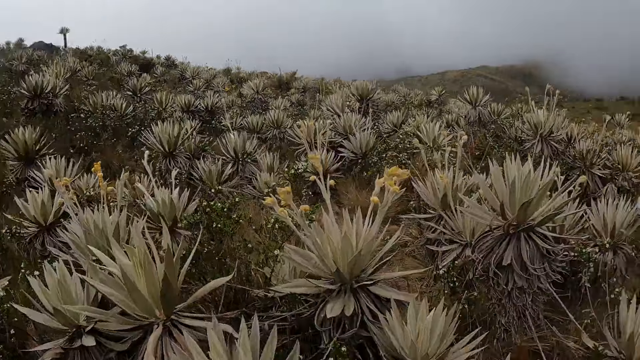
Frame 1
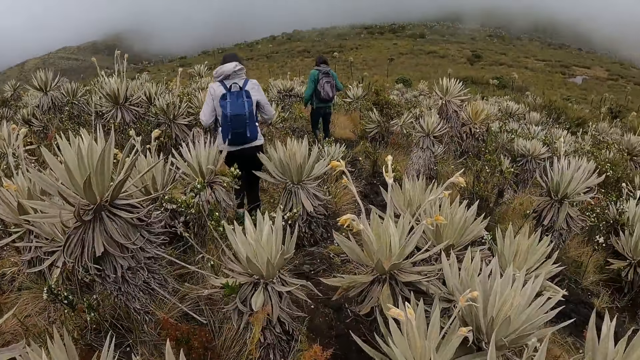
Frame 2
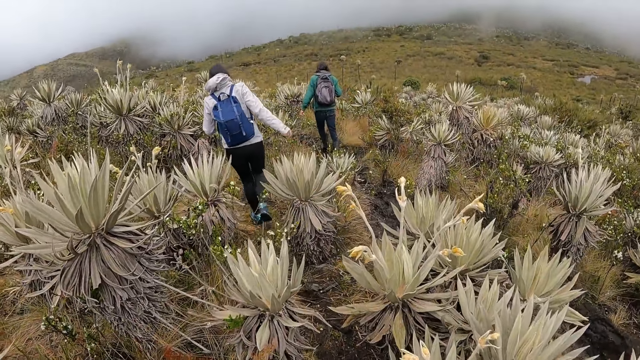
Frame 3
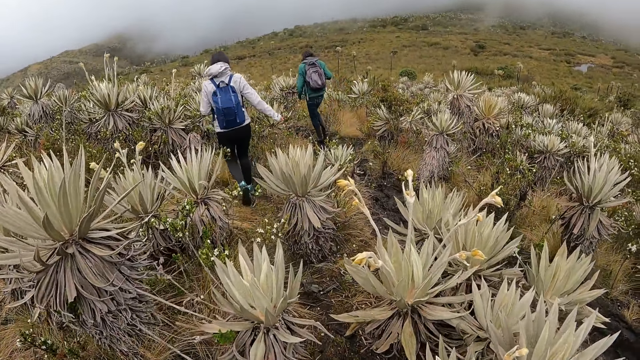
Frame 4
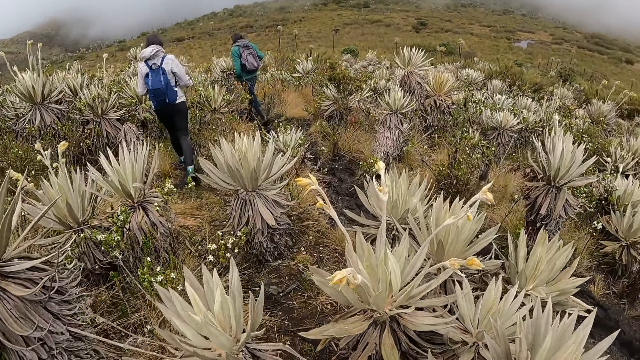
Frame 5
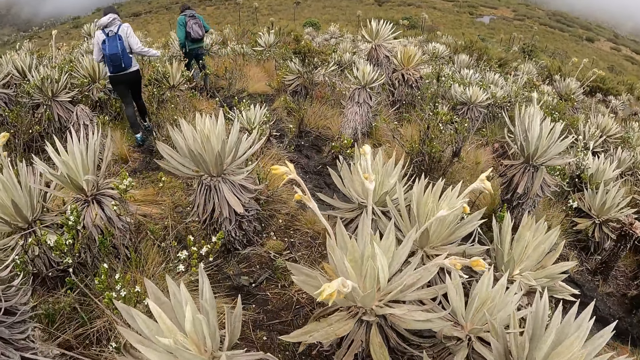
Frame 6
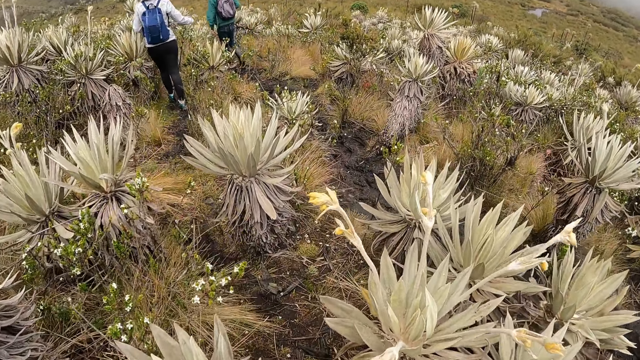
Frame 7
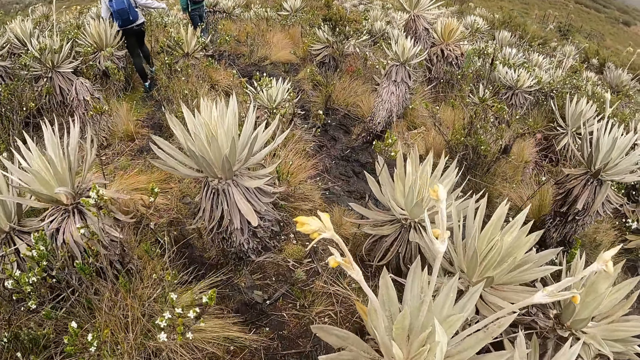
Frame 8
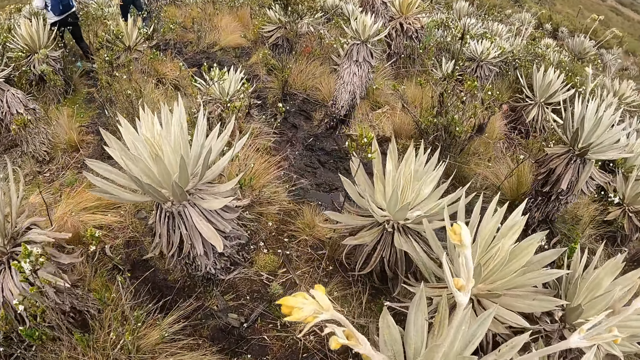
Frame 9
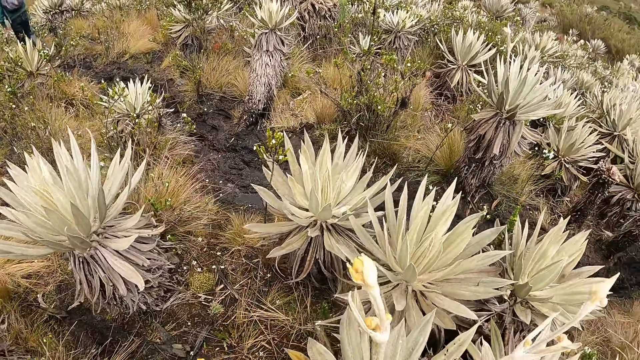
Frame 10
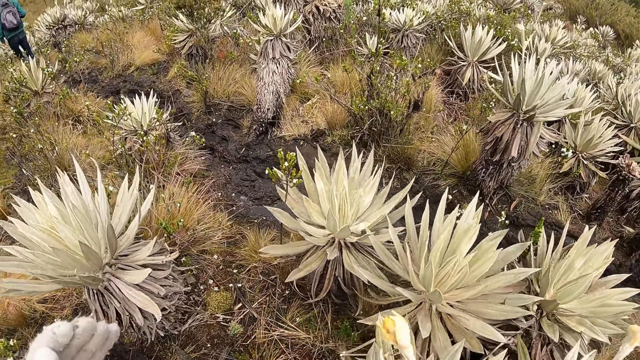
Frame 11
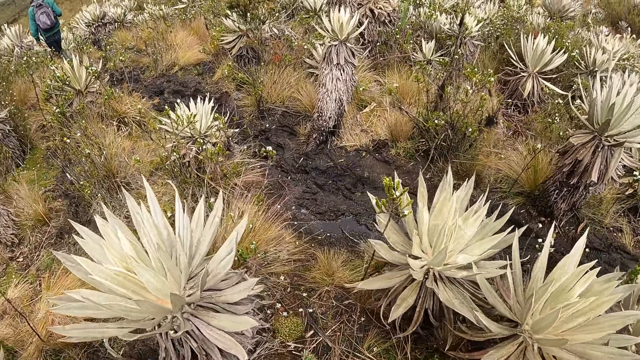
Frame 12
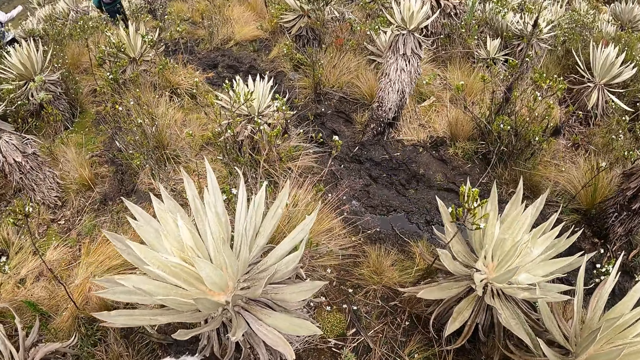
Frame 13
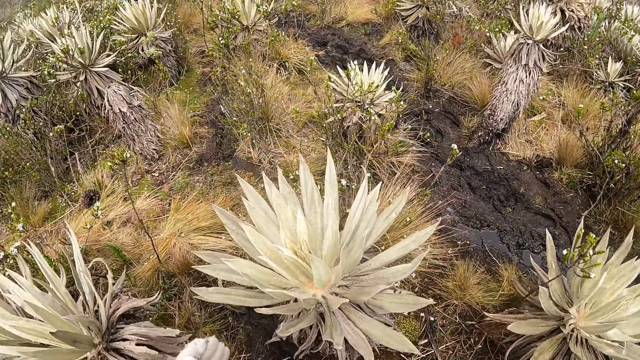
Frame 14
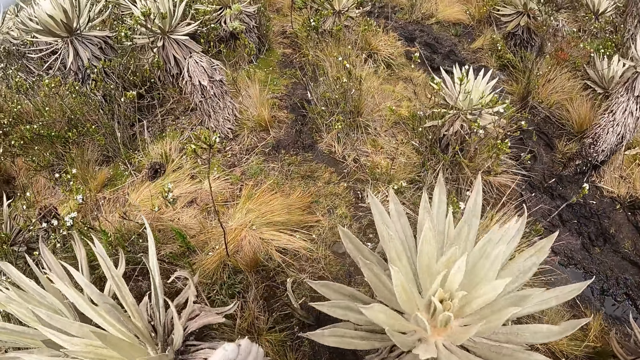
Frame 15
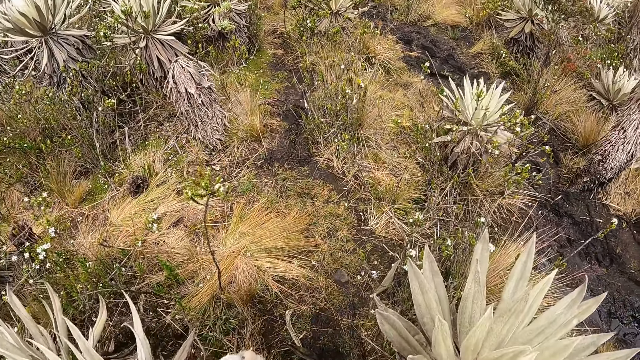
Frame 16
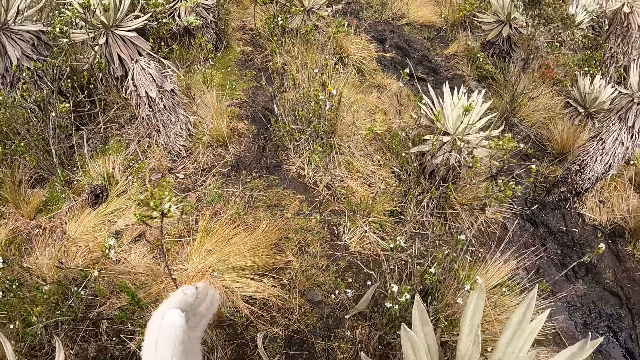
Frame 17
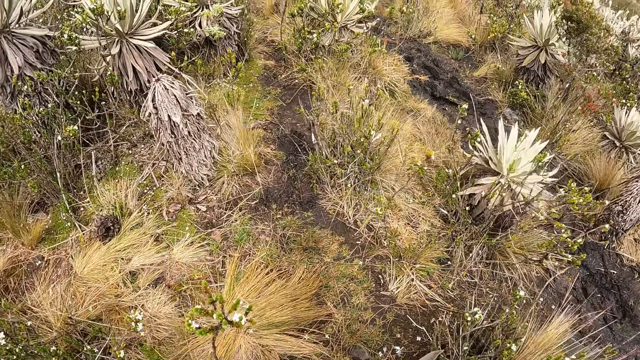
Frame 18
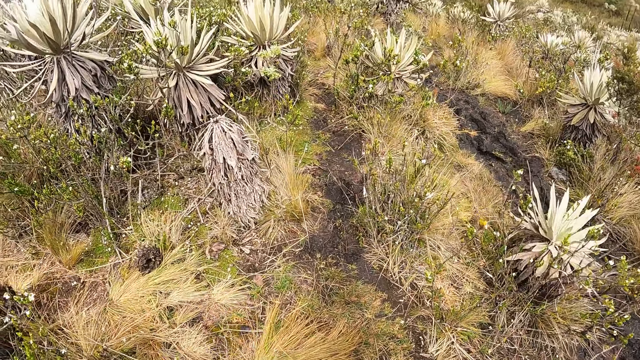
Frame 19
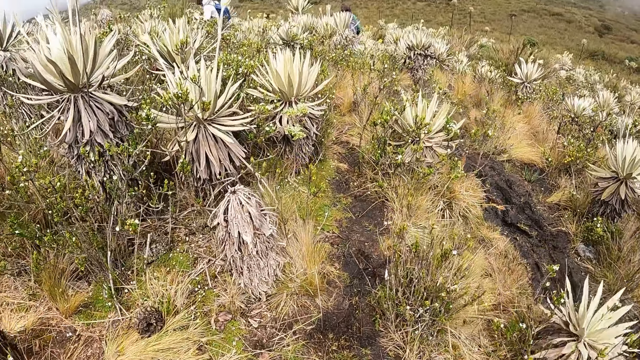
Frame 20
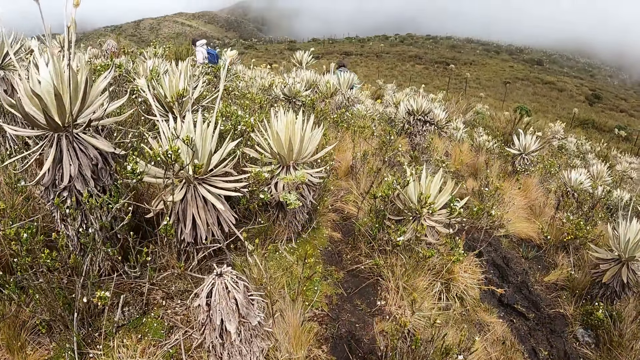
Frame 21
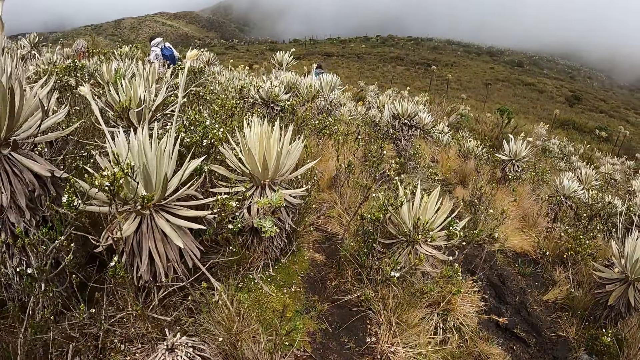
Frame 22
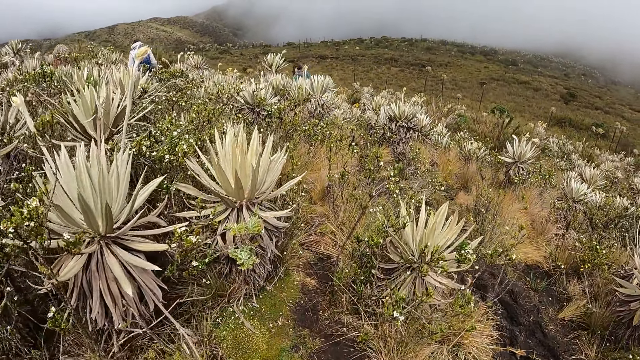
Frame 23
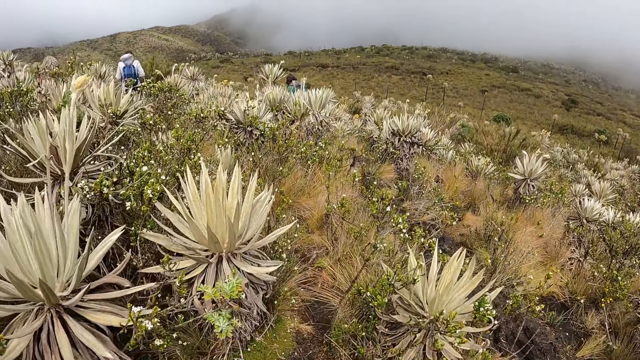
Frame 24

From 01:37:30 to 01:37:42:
The camera wearer walks across the mountain.

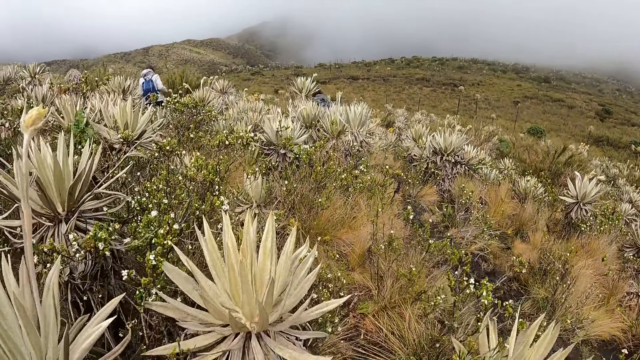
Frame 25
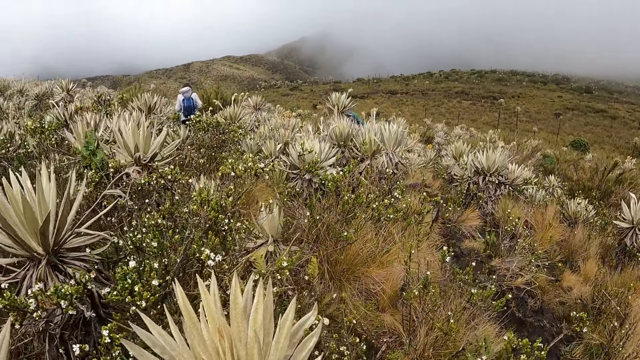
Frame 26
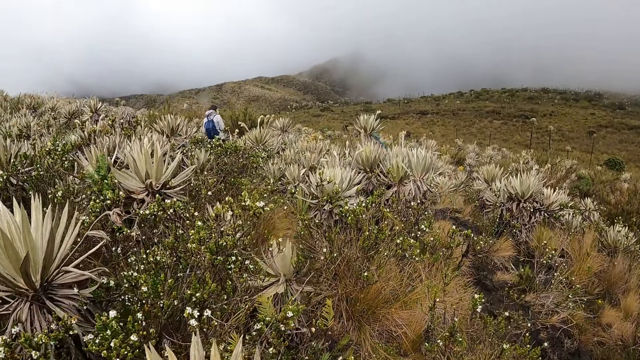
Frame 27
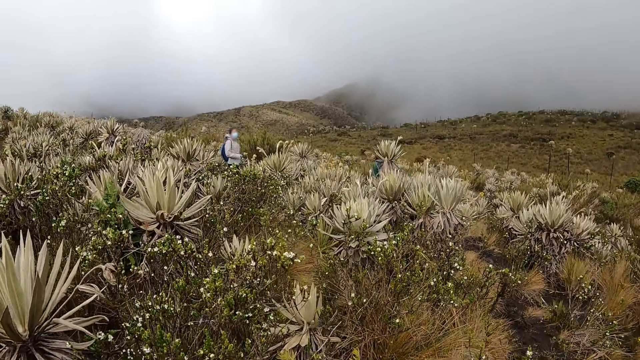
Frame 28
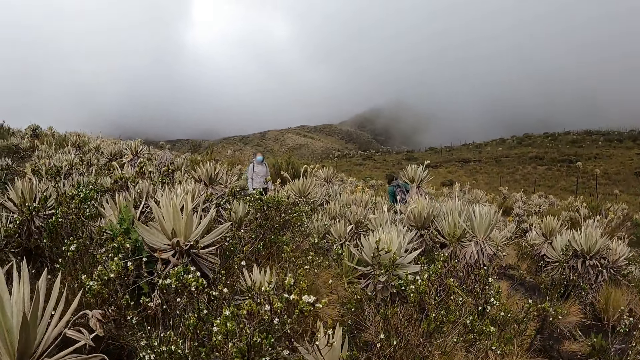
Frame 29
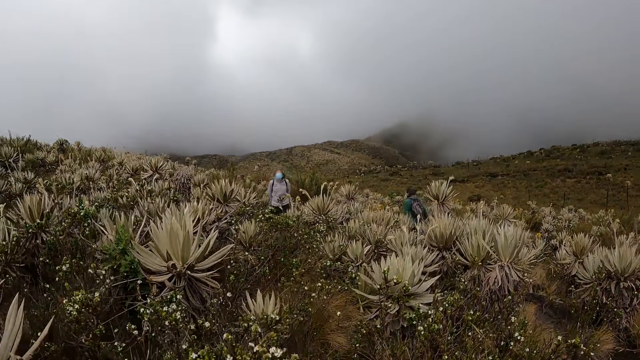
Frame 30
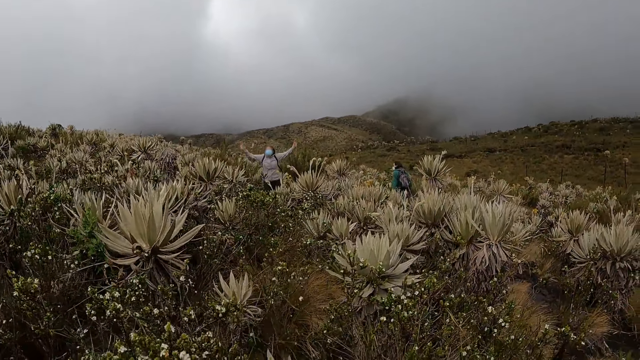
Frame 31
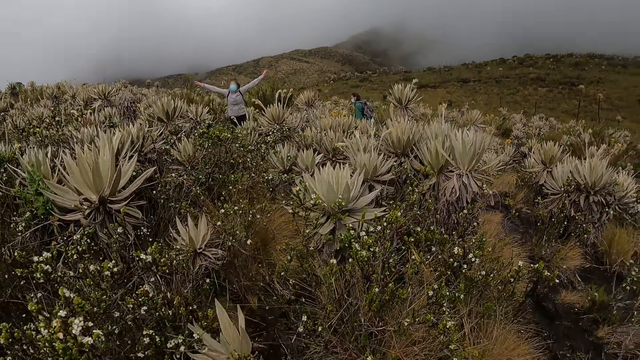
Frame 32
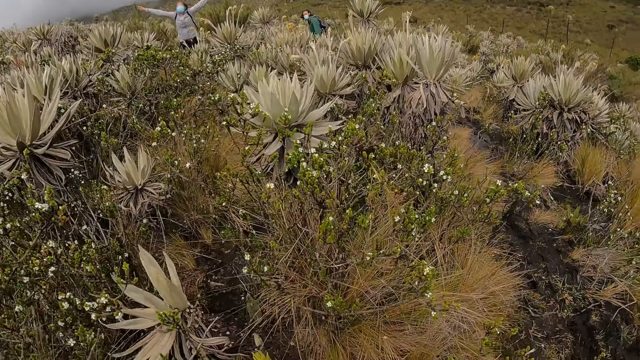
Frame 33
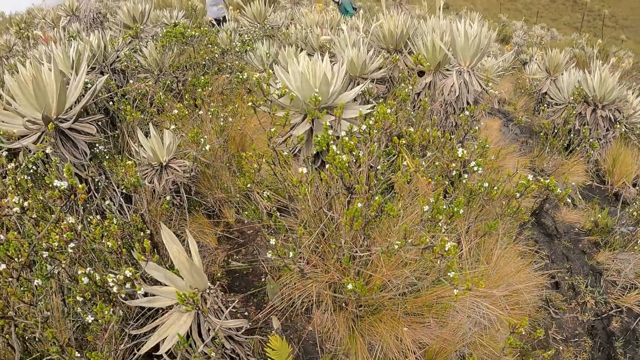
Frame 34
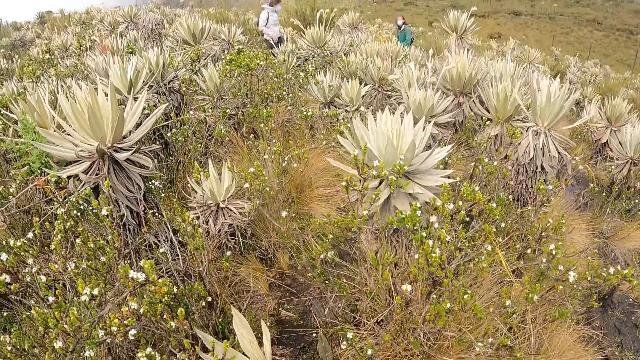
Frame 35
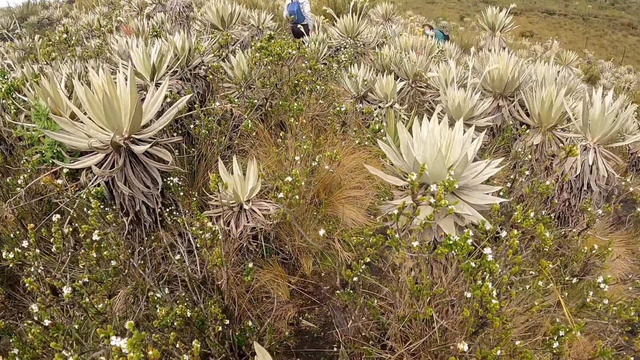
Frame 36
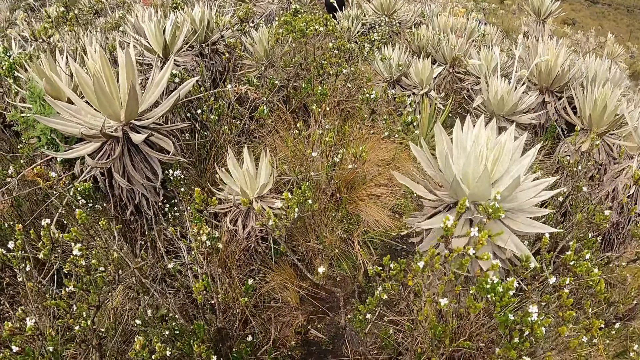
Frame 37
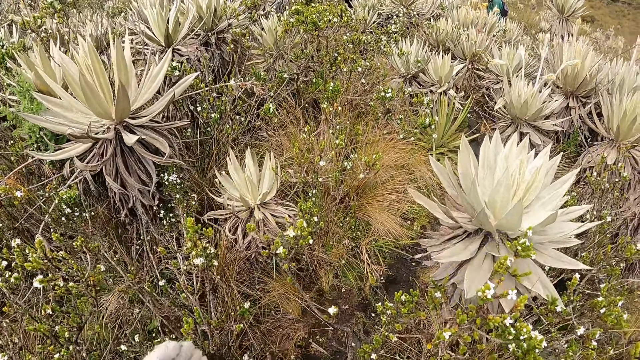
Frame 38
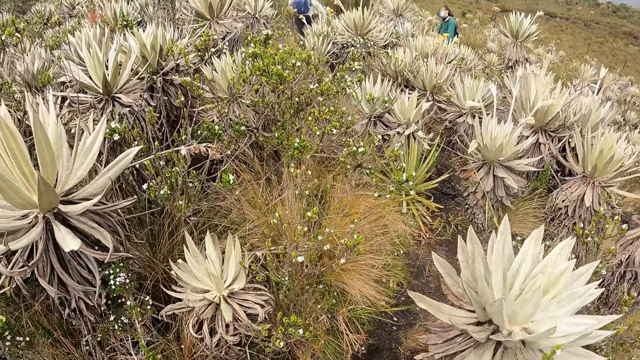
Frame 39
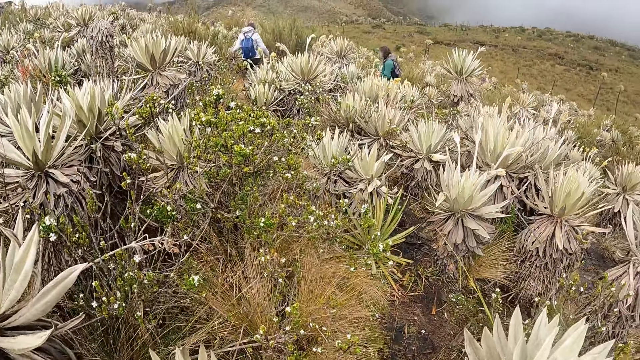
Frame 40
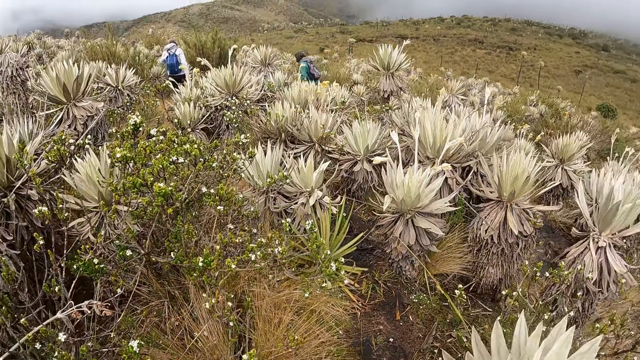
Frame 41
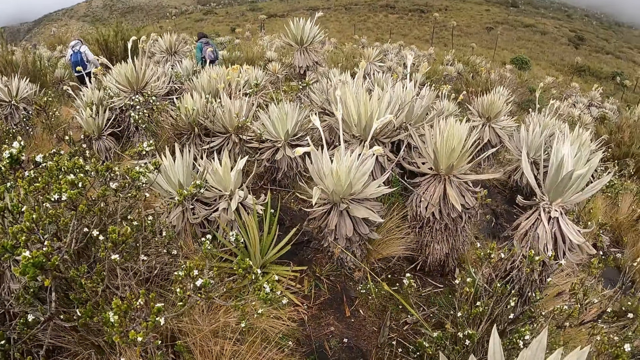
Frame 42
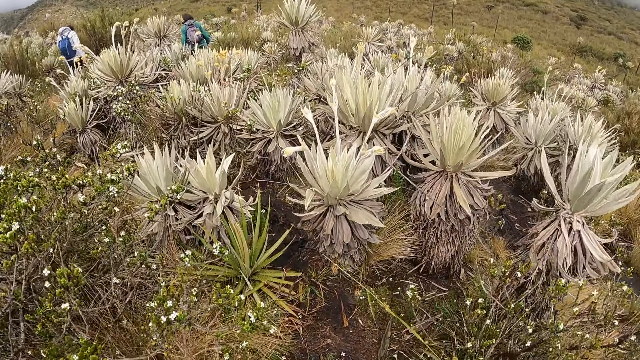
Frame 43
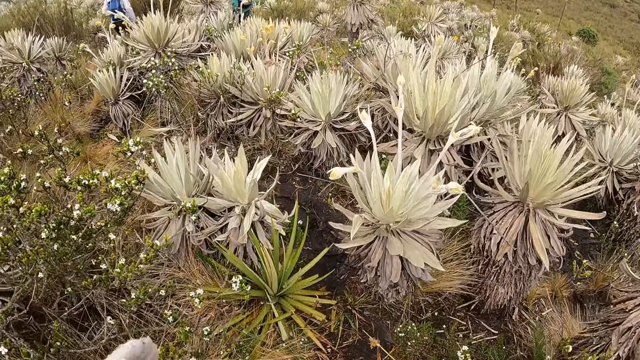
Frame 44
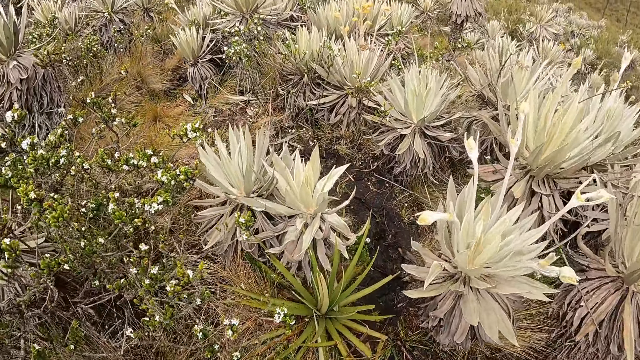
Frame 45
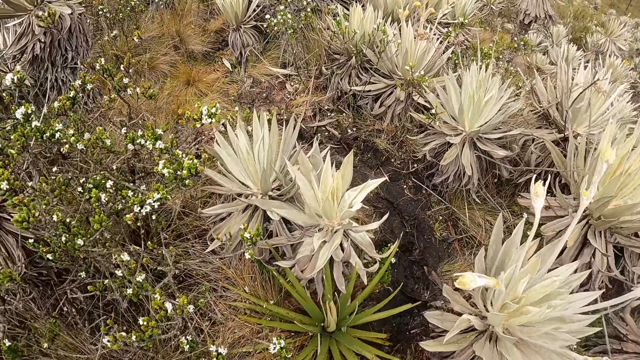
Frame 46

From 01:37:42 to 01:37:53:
The hiker raises her hands. The hiker lowers her hands.
